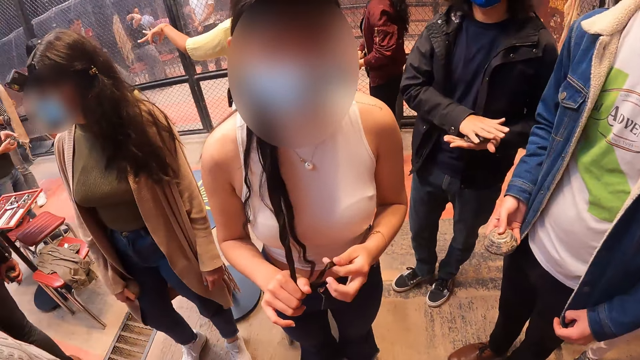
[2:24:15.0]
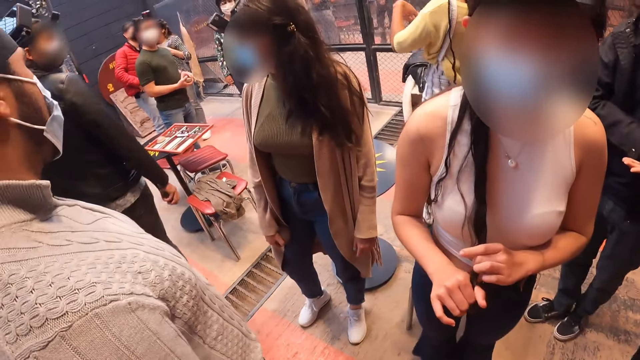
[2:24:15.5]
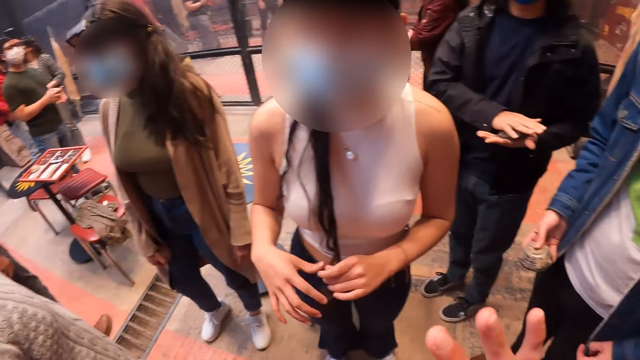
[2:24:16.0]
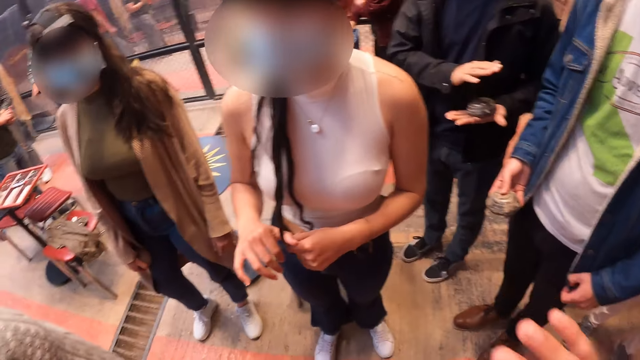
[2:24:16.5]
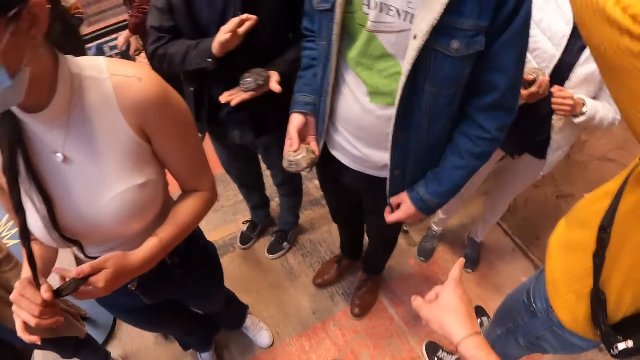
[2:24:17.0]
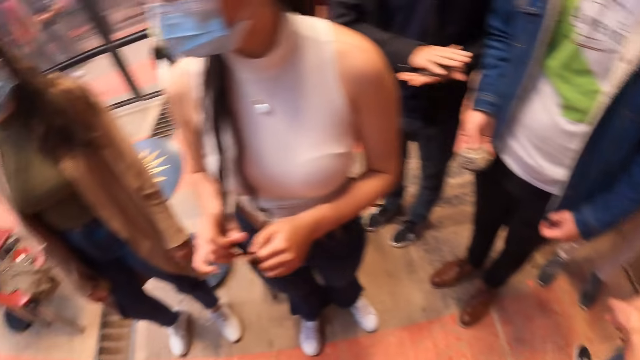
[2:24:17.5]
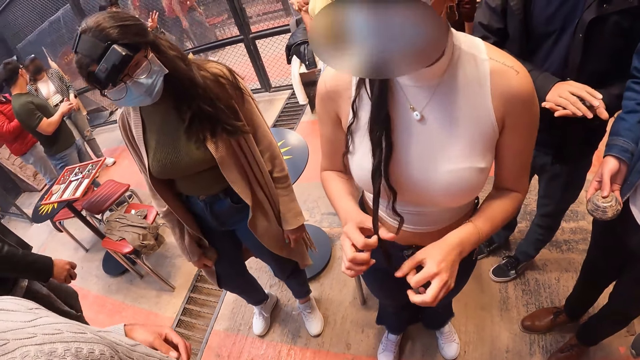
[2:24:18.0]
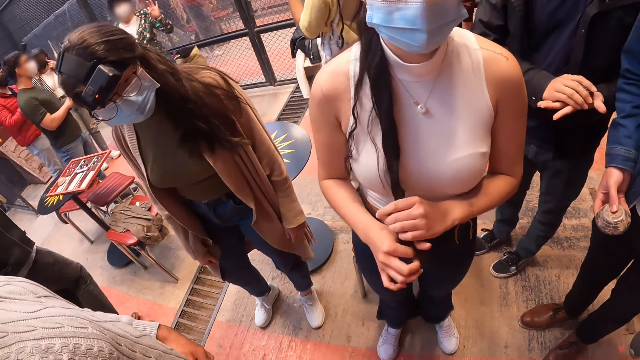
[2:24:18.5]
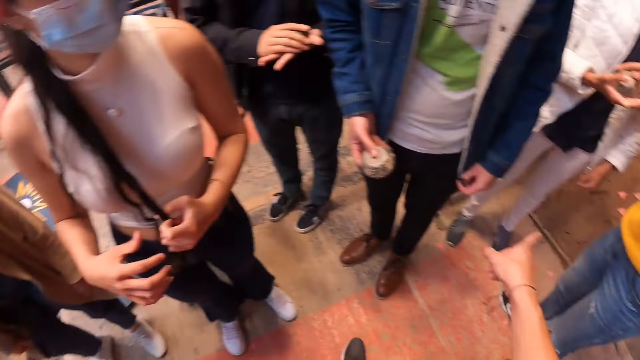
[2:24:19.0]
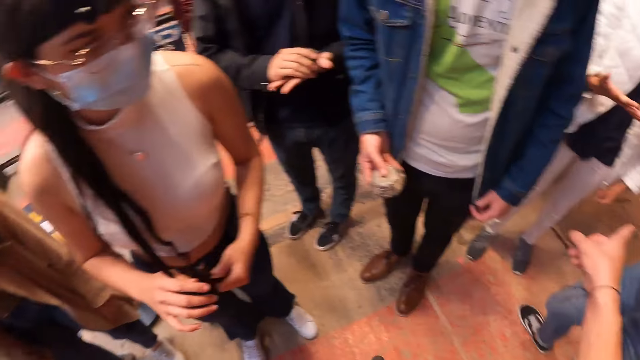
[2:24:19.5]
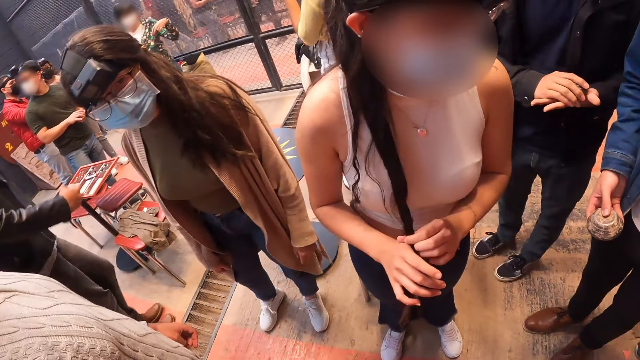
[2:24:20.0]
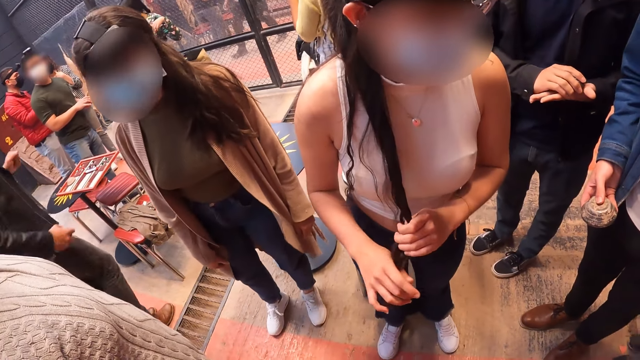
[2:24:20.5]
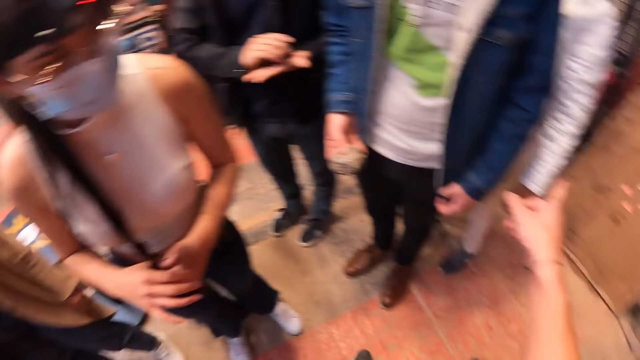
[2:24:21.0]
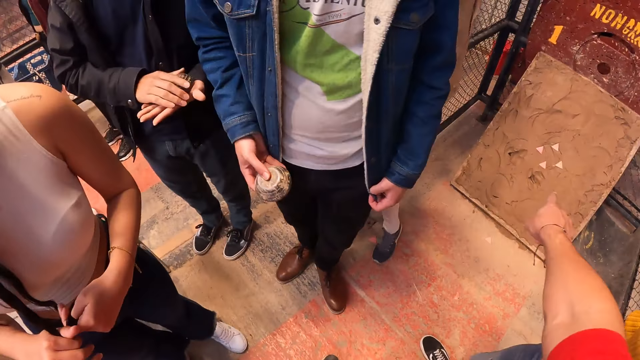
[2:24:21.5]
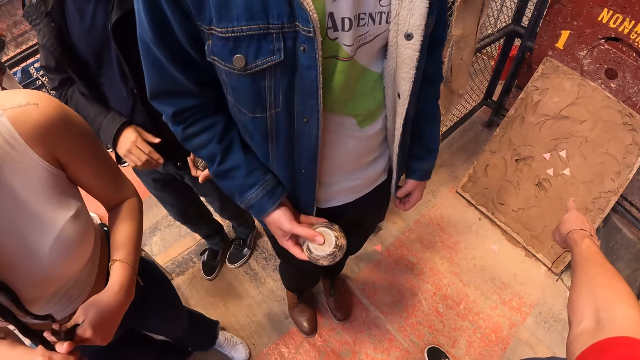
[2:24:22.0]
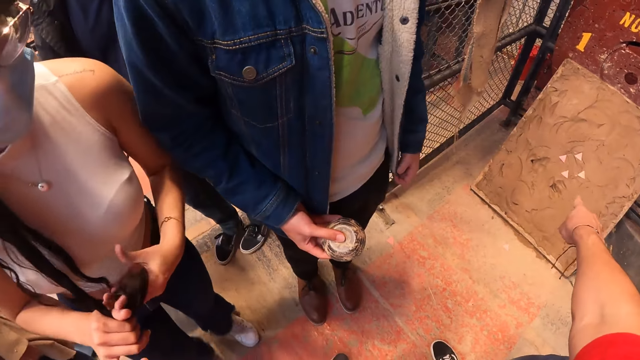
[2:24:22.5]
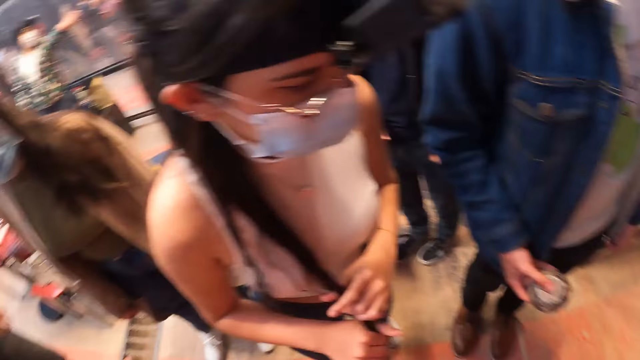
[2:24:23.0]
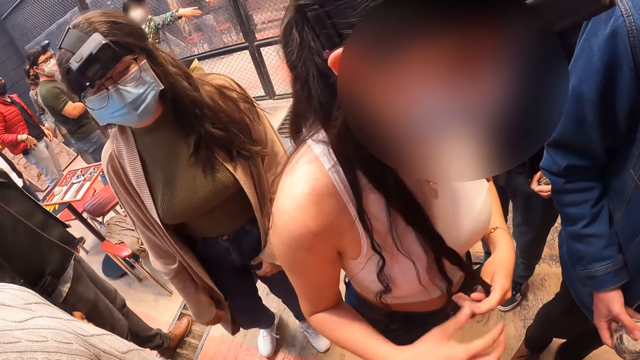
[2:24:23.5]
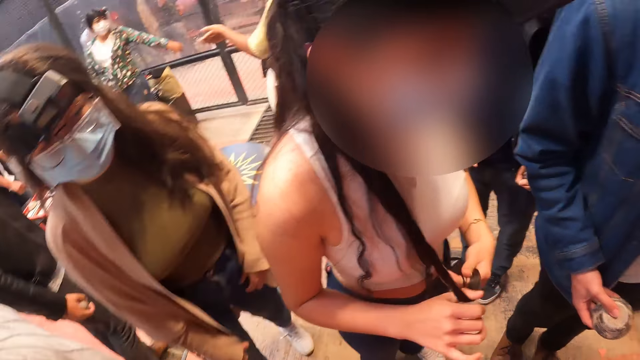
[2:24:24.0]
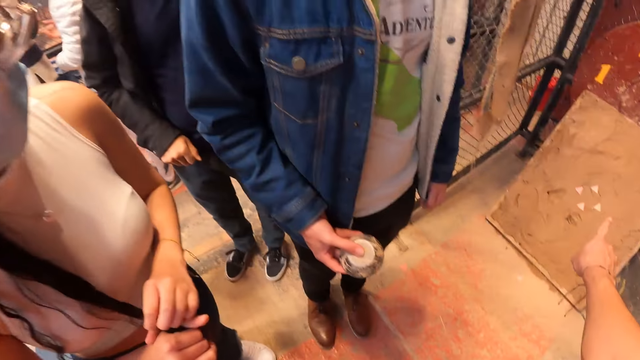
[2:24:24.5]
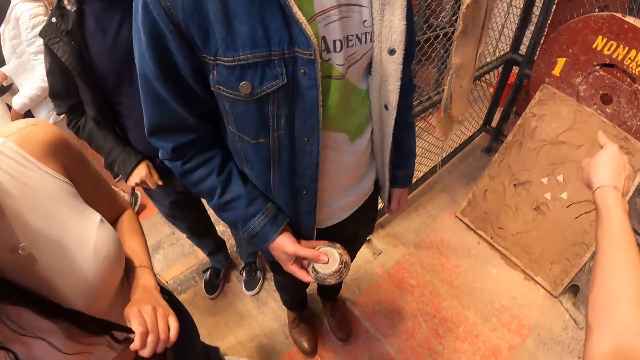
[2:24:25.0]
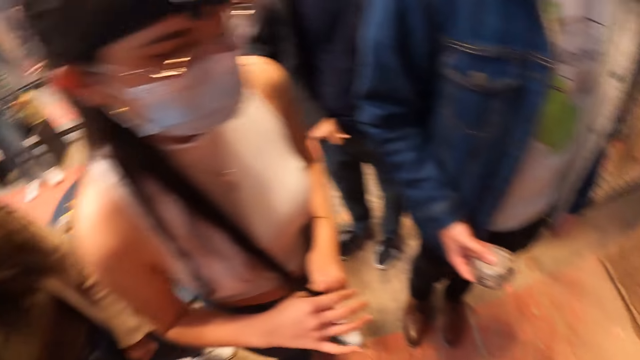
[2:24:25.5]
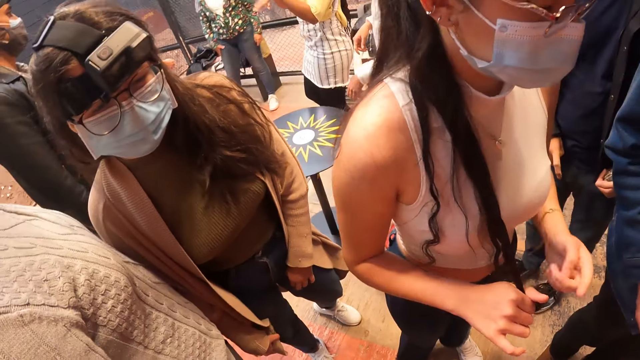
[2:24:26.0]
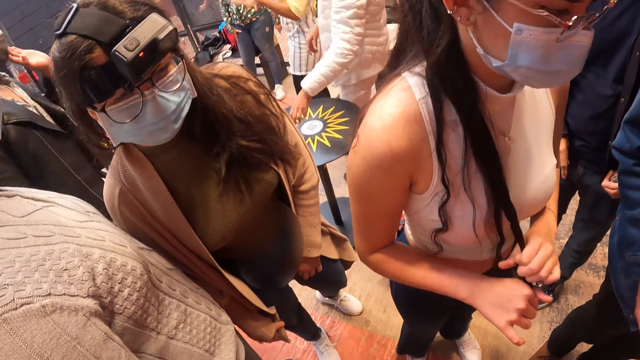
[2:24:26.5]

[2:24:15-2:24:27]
The camera wearer points at a board on the floor with his right hand. He interacts with the group of people.

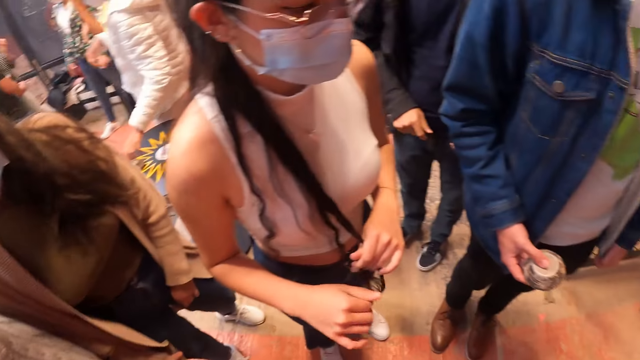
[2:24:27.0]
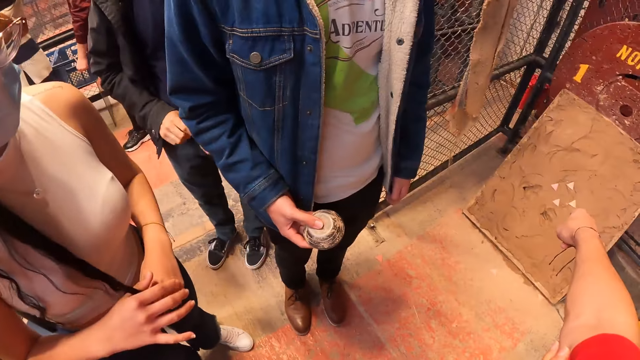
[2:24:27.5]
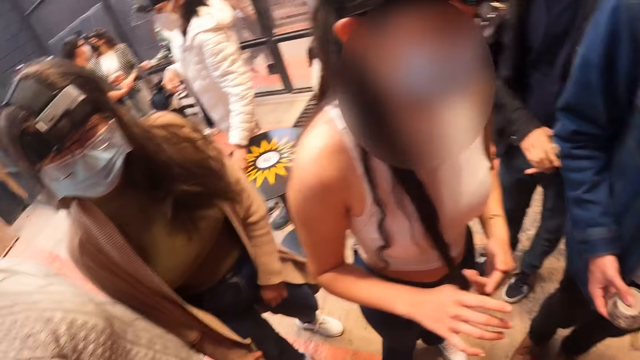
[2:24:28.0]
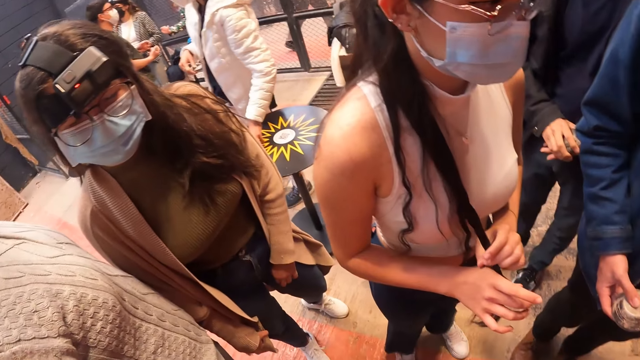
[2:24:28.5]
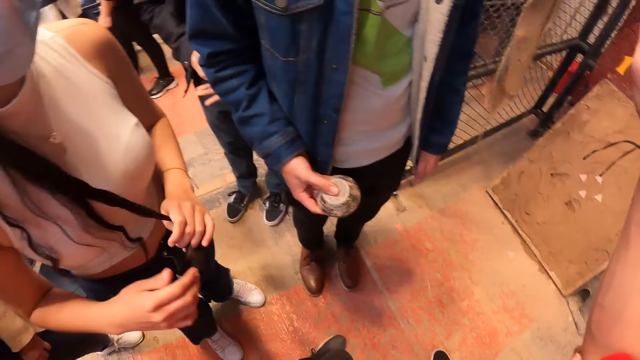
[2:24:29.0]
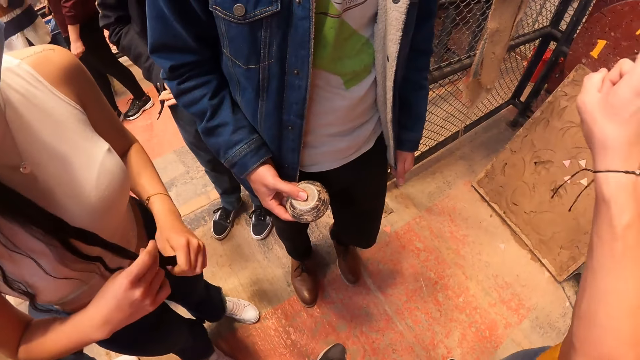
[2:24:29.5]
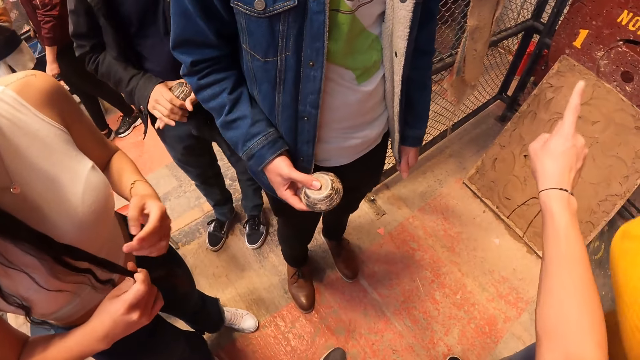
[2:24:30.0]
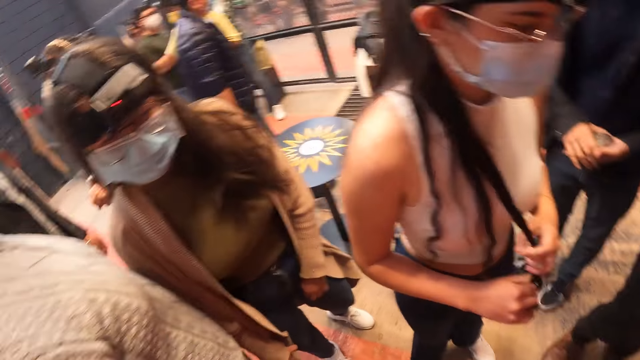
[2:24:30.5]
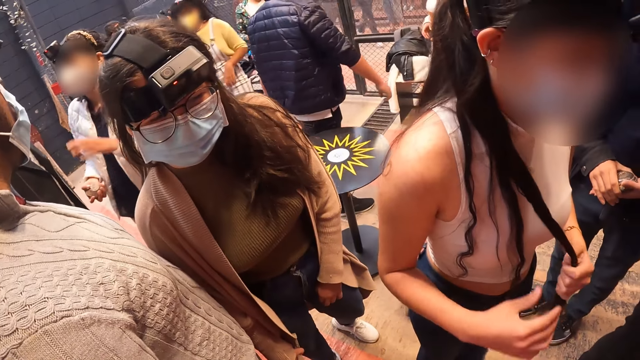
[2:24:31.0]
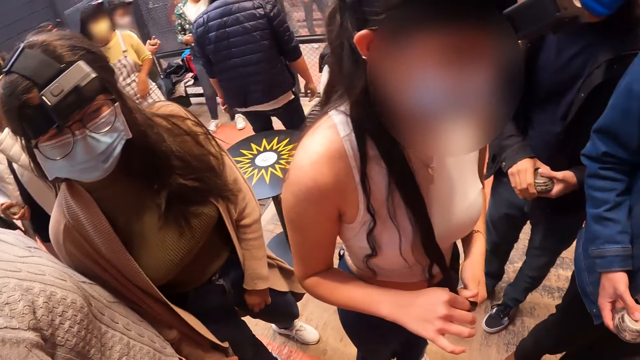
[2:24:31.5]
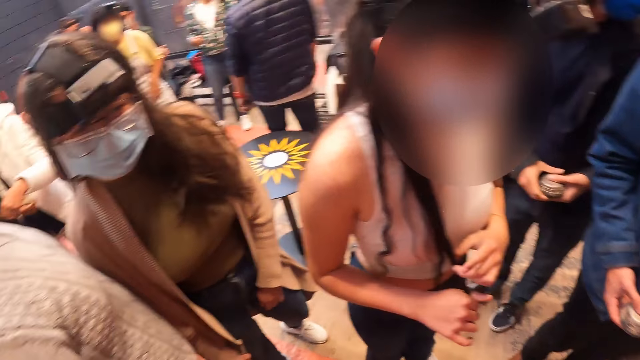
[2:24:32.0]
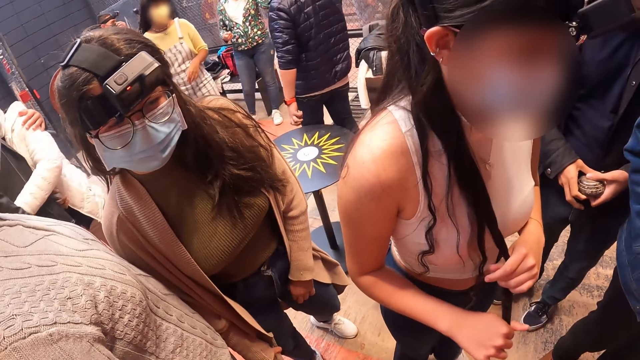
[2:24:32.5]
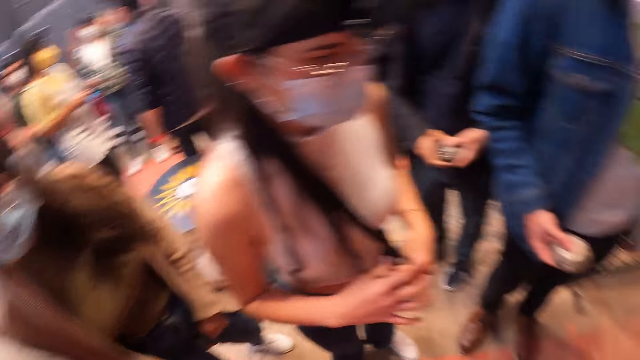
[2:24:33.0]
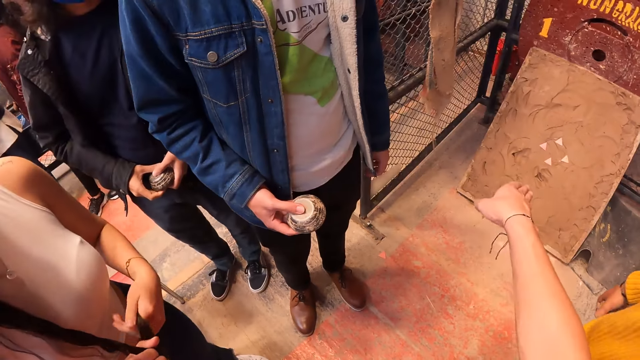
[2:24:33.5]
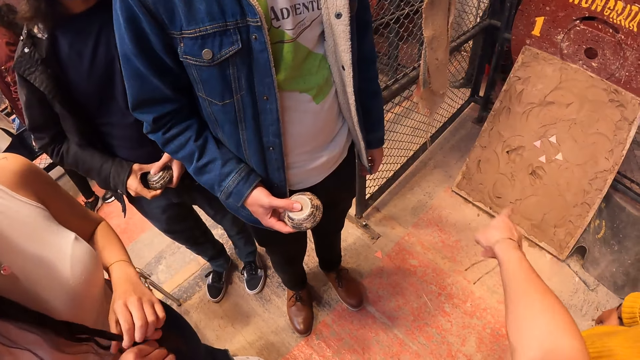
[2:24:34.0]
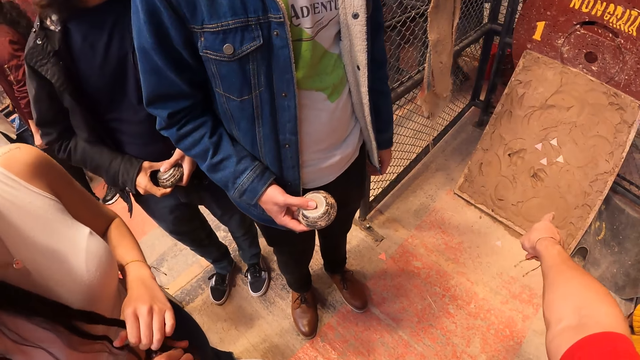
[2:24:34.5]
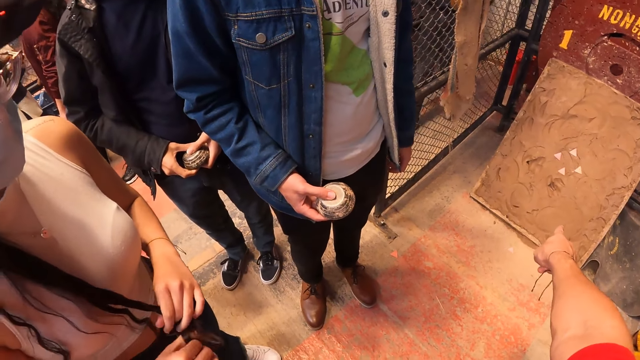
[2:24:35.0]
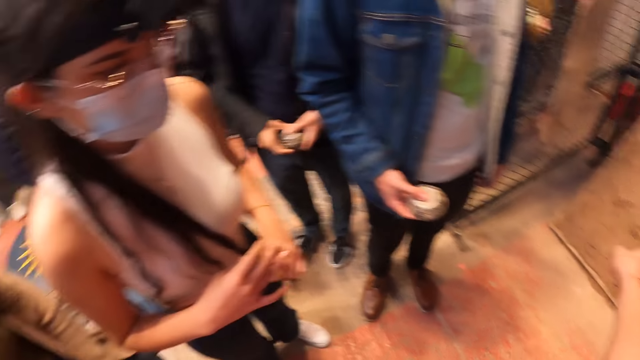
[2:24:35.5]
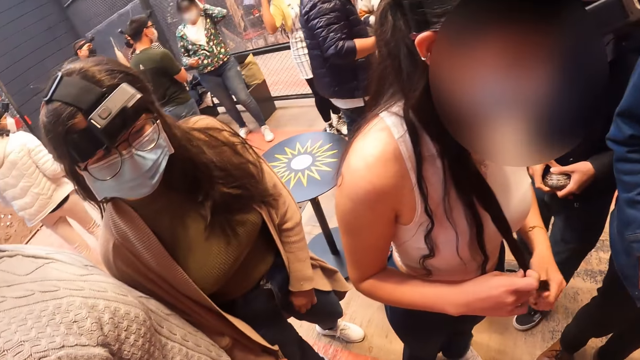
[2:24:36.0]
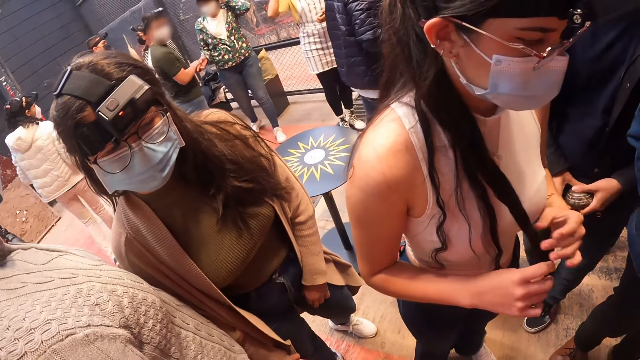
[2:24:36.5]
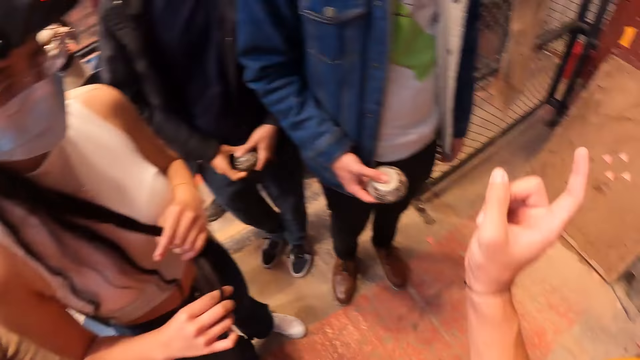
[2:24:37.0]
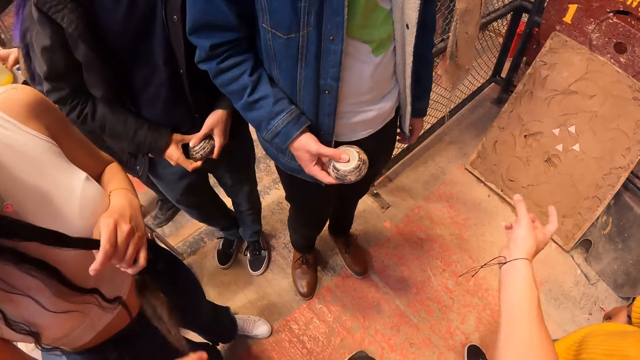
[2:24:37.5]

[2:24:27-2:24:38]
The camera wearer stares around.
